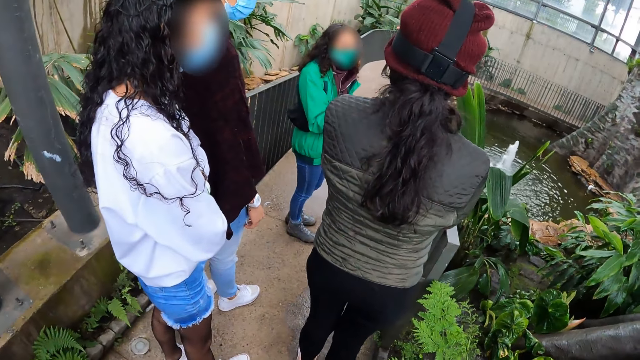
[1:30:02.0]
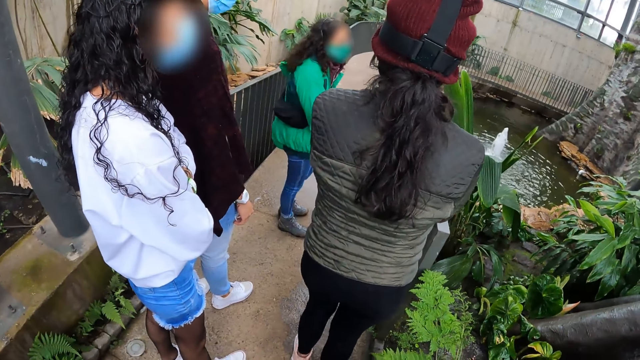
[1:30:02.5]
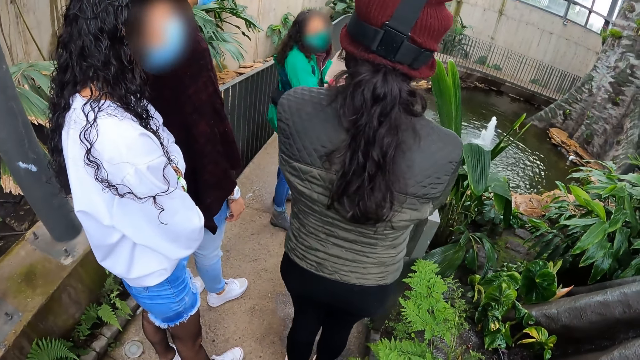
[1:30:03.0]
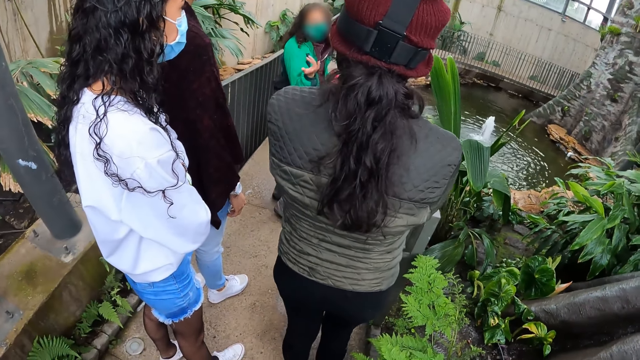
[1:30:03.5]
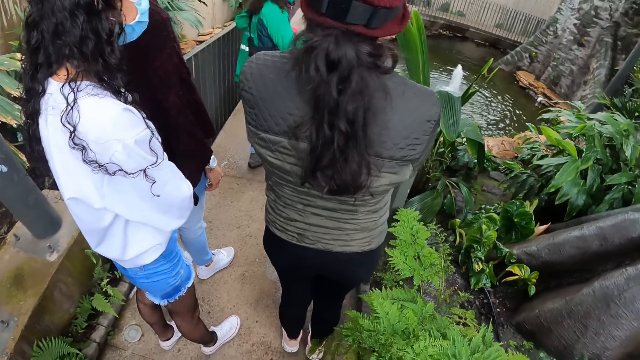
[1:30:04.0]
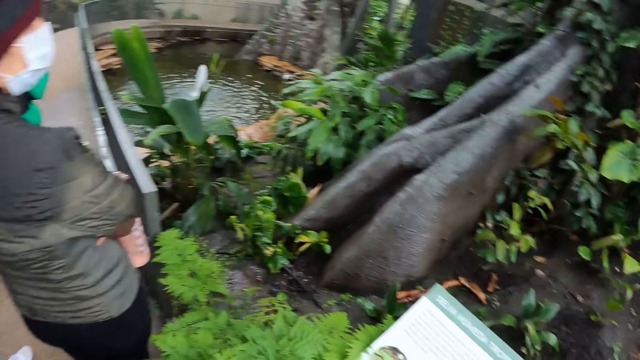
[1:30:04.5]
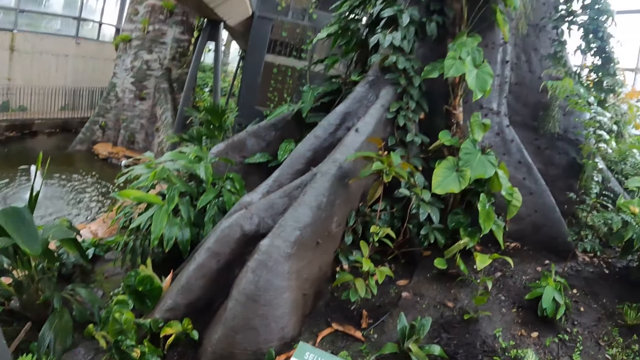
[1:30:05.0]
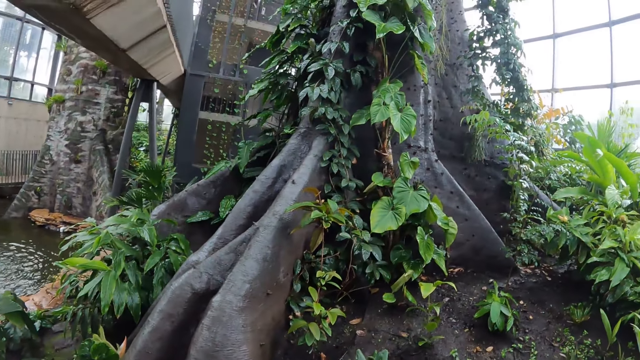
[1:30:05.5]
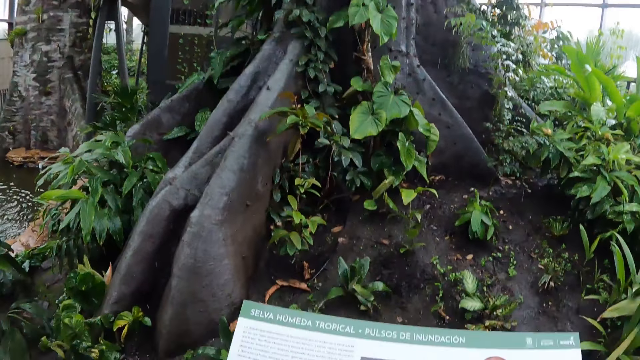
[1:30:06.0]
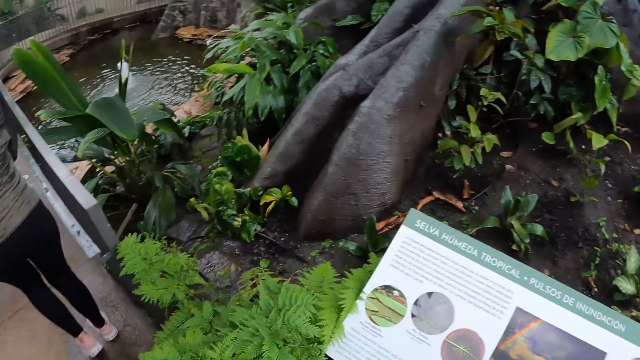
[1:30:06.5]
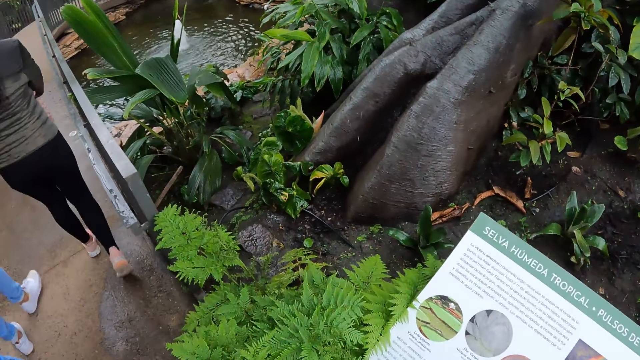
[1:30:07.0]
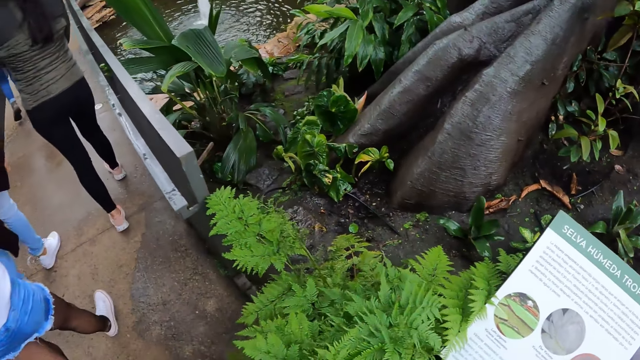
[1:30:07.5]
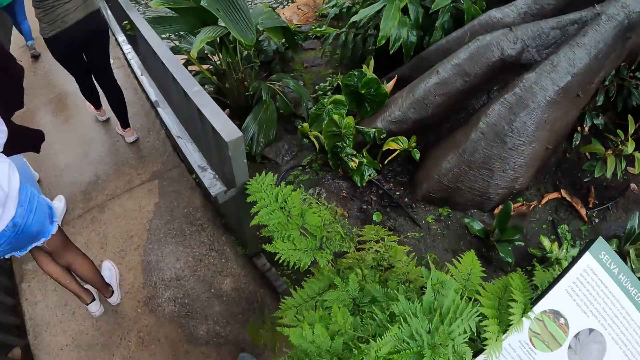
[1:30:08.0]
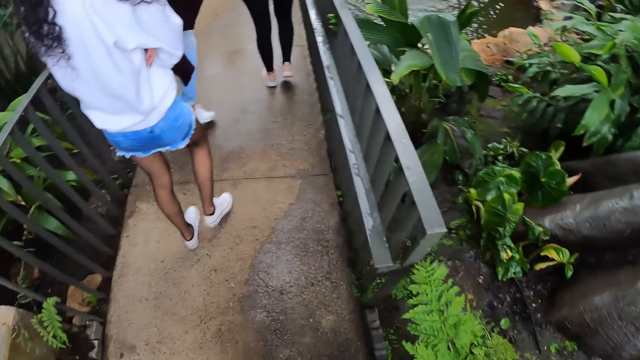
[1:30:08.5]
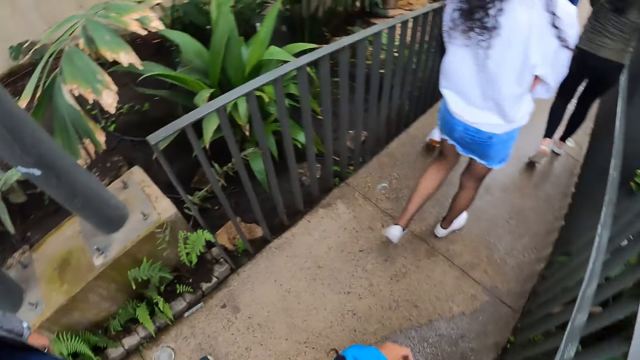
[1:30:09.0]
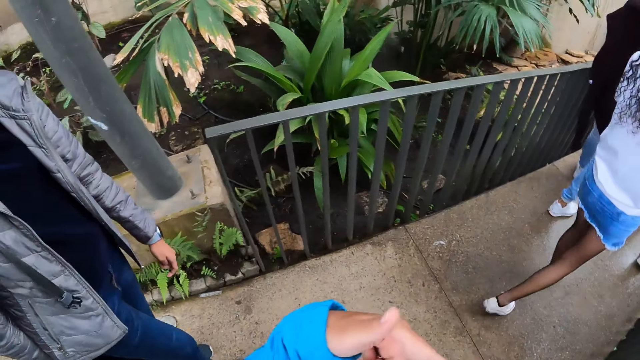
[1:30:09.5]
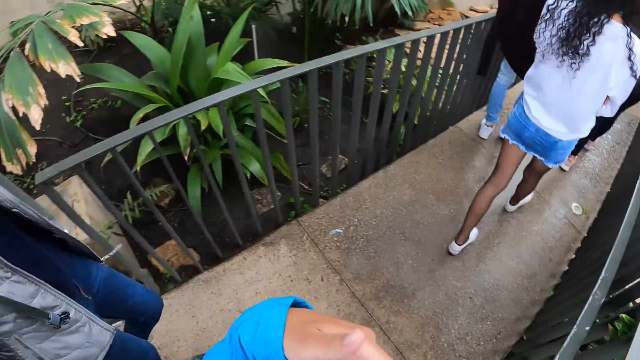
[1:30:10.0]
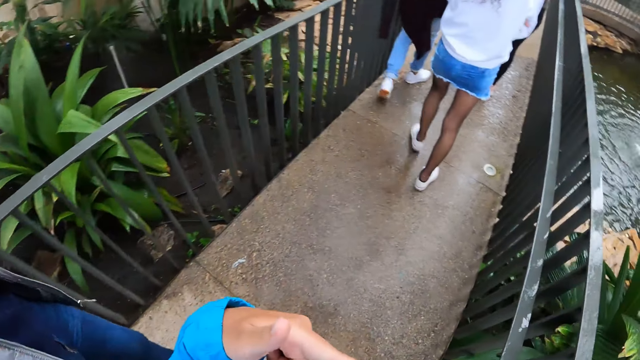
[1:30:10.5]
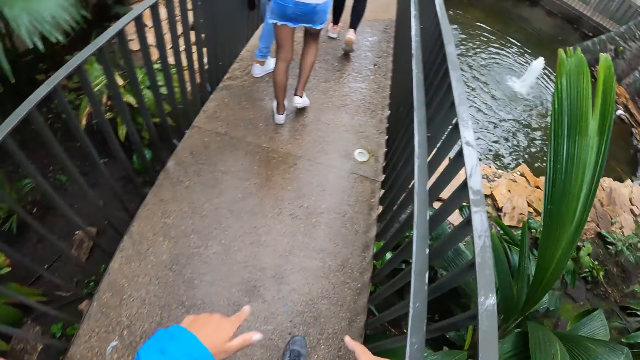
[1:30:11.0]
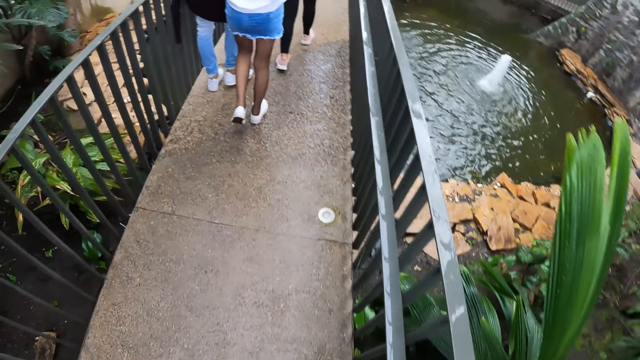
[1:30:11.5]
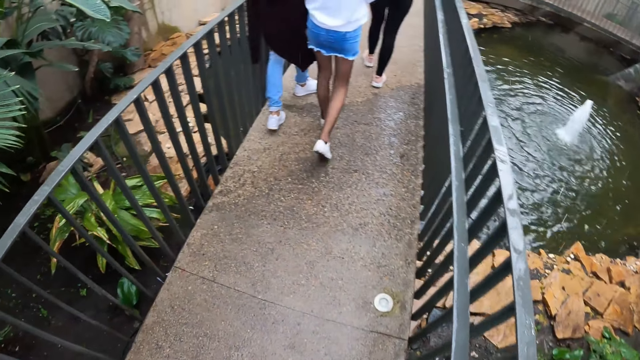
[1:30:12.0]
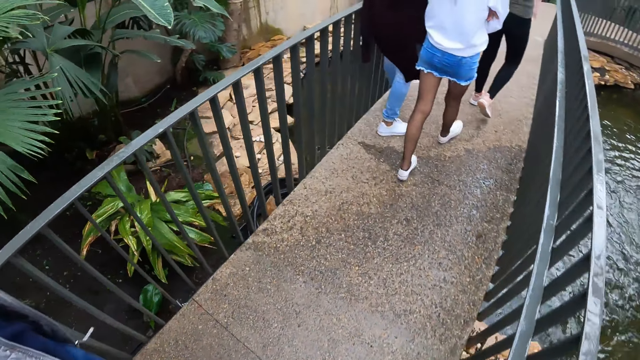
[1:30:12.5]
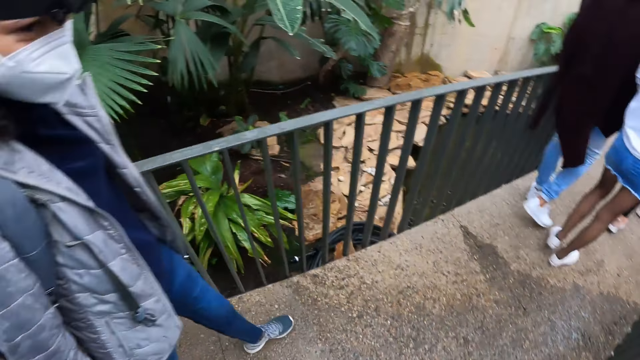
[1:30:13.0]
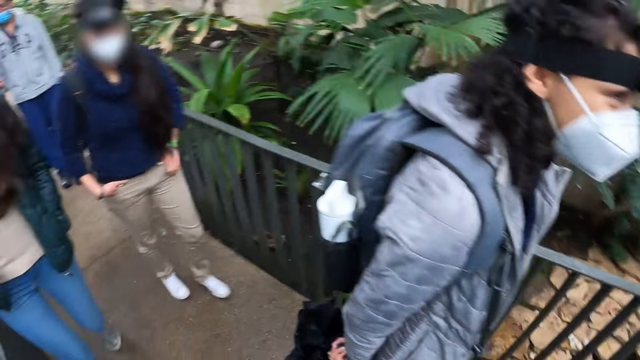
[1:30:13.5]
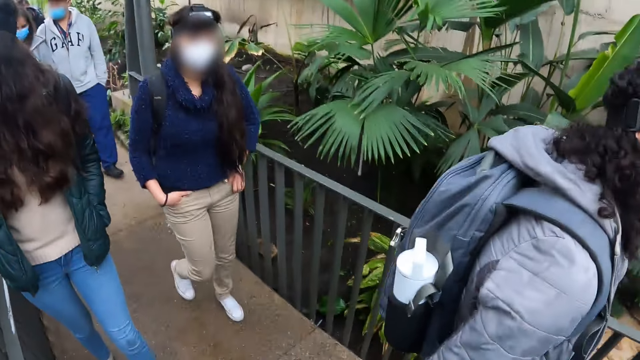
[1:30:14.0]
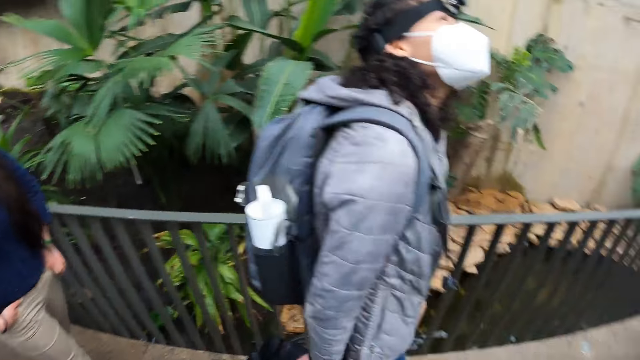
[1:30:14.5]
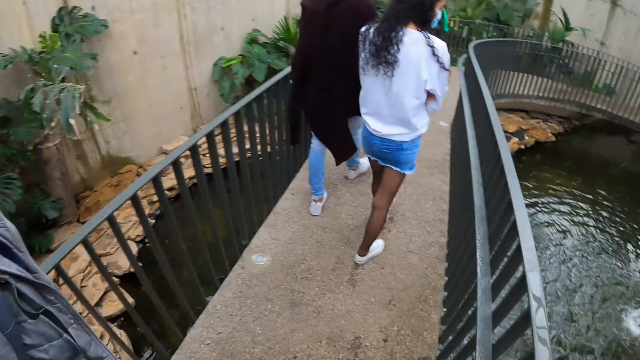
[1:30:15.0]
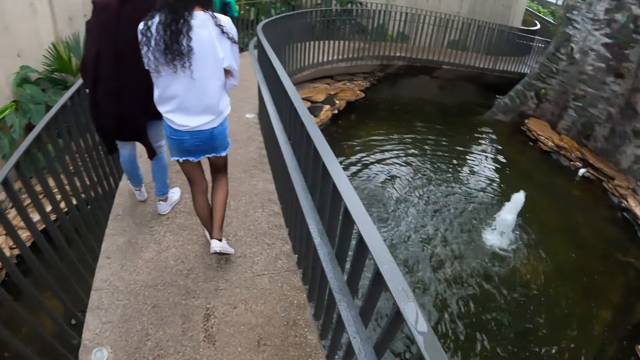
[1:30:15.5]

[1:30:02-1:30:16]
The camera wearer walks on the path. They interact with a lady. They walk around. They turn around. They look around.

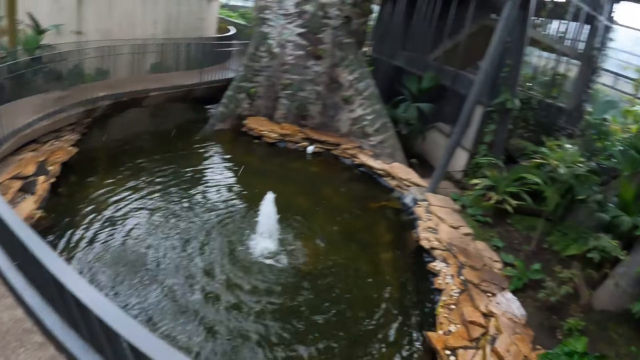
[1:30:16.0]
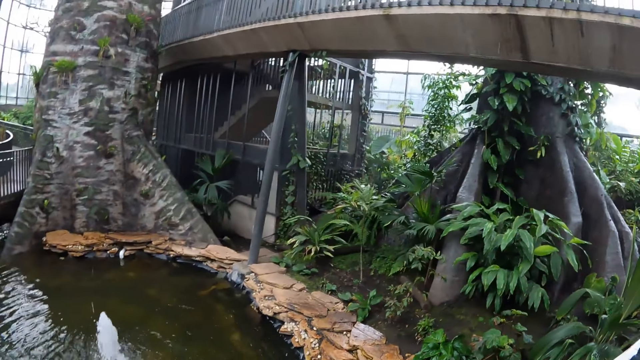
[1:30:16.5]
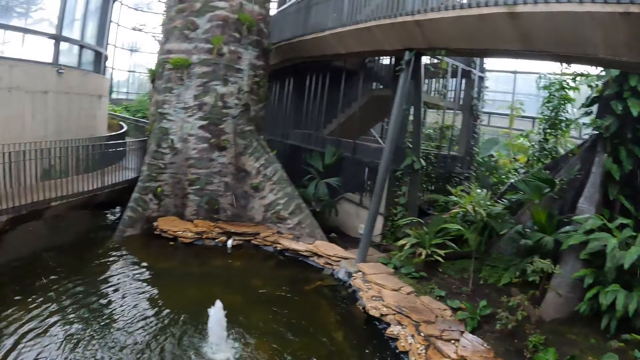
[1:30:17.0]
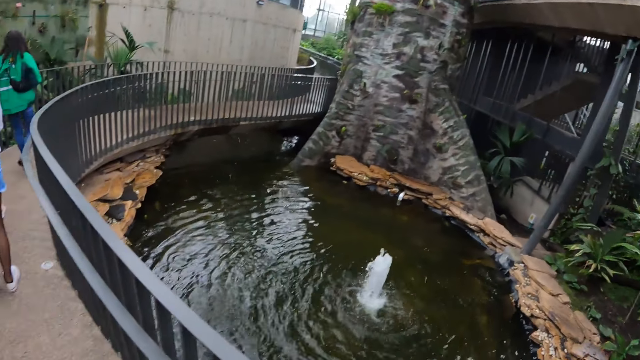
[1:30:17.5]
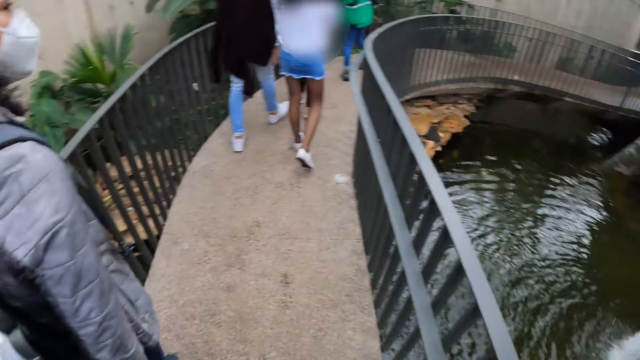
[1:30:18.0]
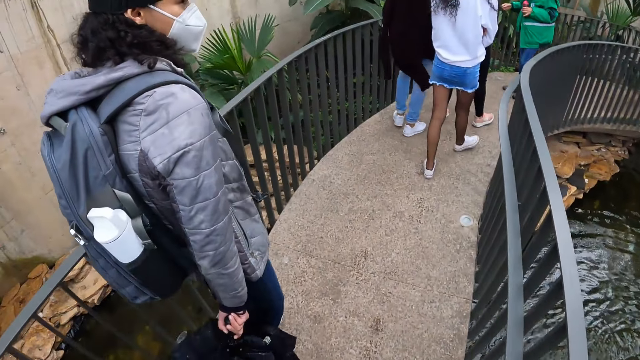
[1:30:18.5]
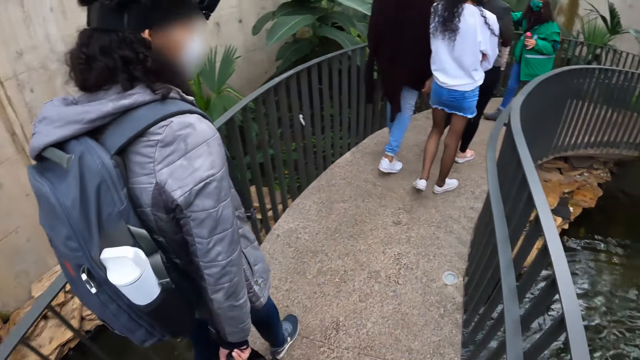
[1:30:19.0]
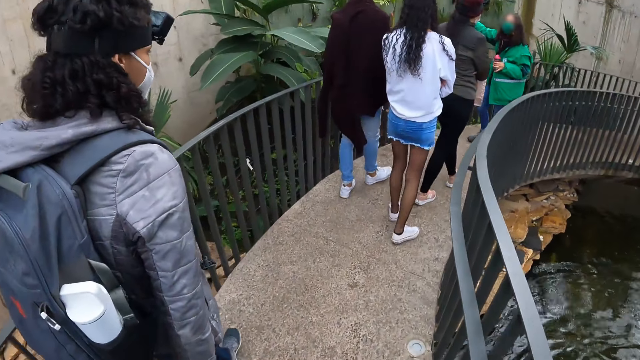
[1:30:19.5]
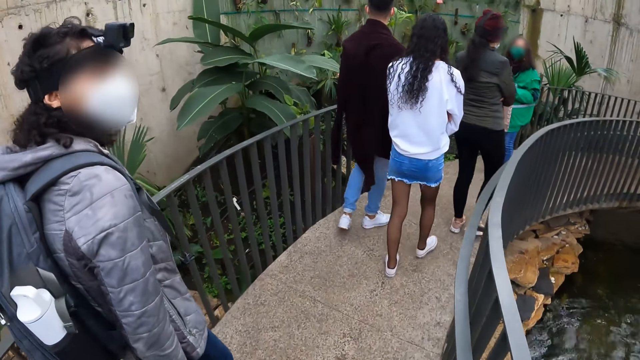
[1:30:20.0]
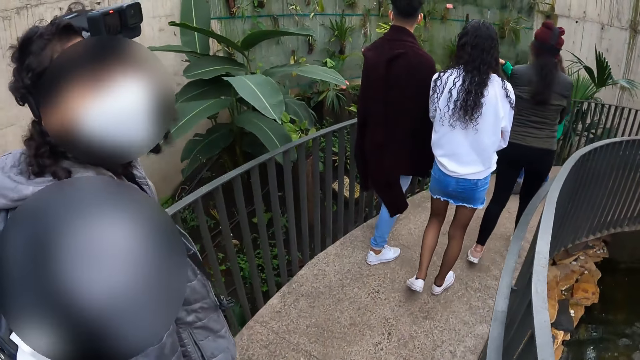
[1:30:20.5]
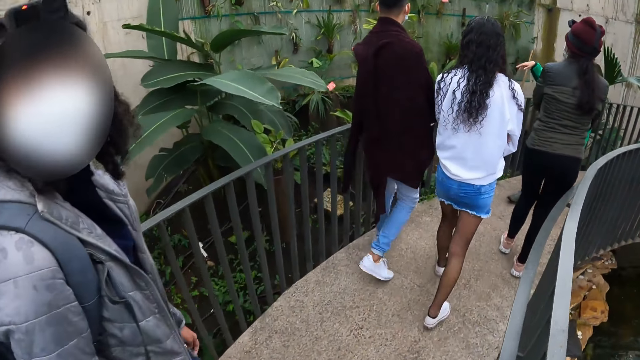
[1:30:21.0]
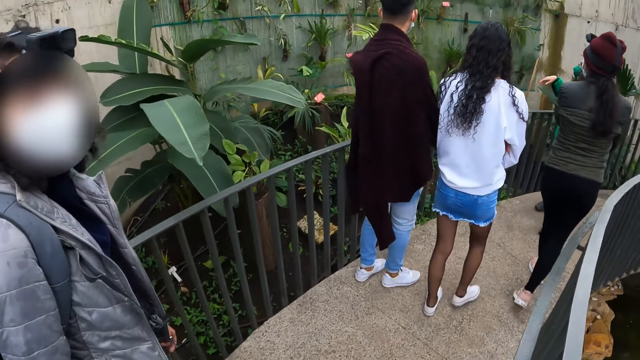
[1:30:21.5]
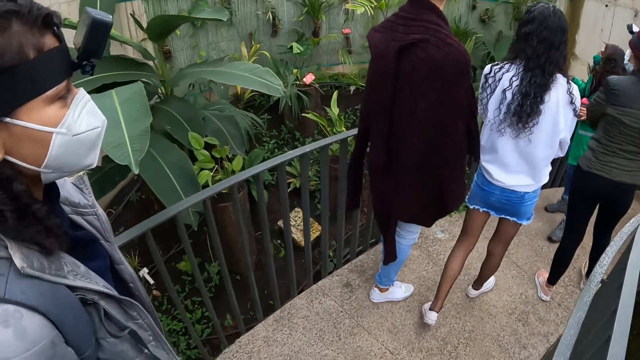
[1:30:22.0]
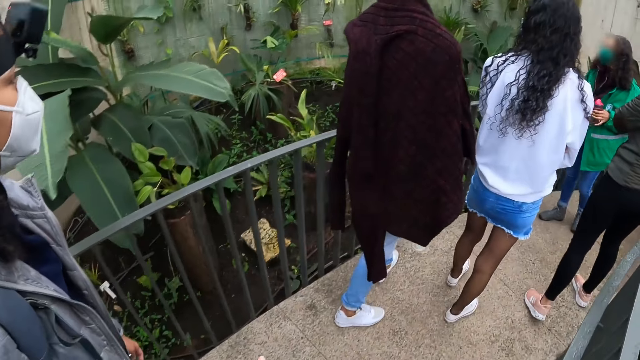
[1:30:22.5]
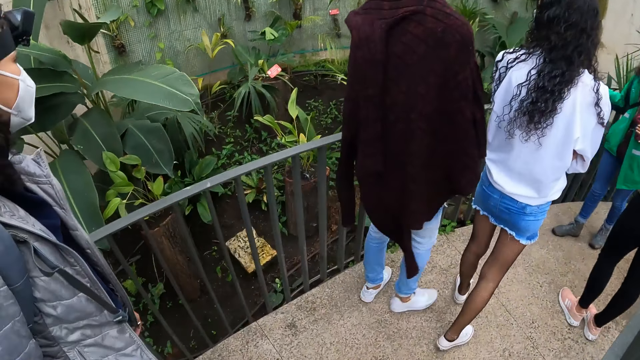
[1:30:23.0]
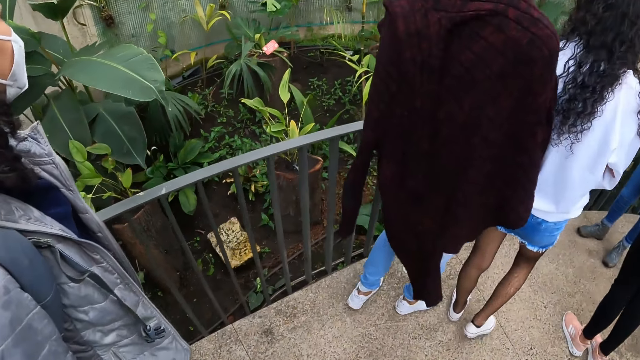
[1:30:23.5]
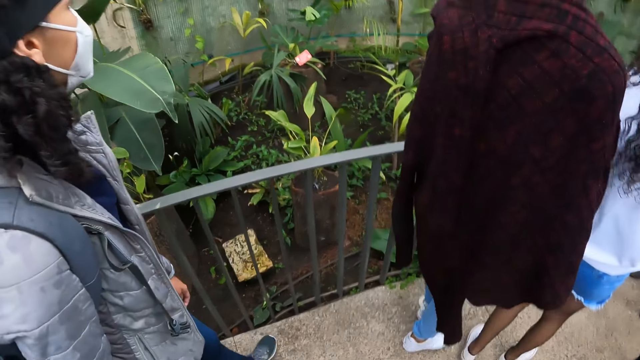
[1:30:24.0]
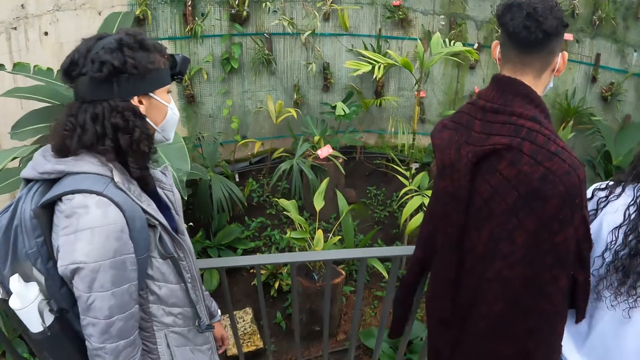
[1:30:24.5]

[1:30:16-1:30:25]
The camera wearer looks around. The woman talks to the camera wearer. The camera wearer interacts with the woman.
